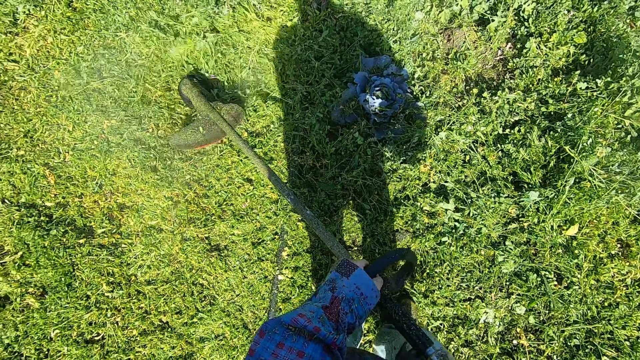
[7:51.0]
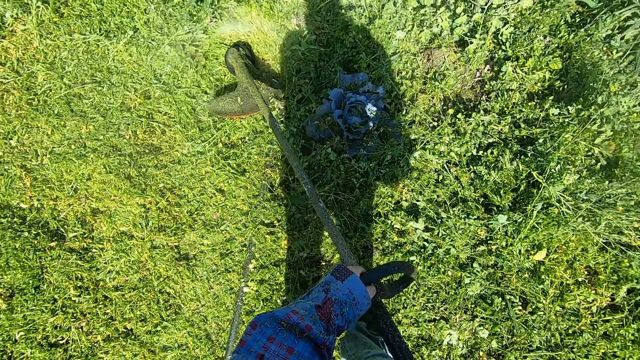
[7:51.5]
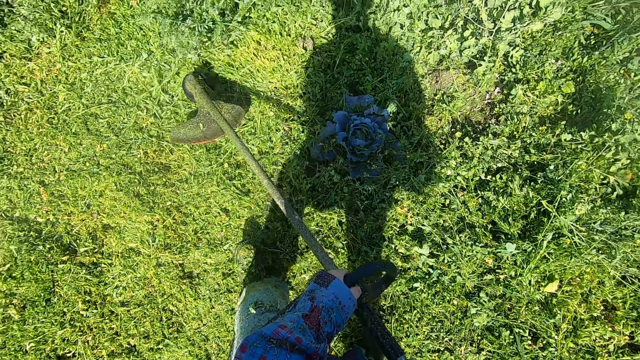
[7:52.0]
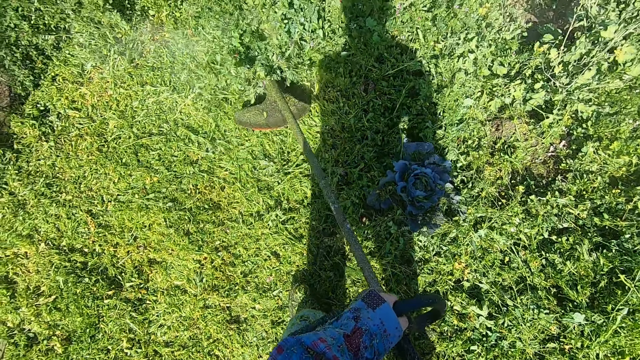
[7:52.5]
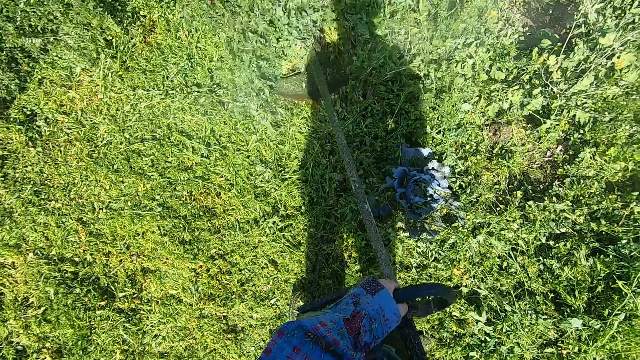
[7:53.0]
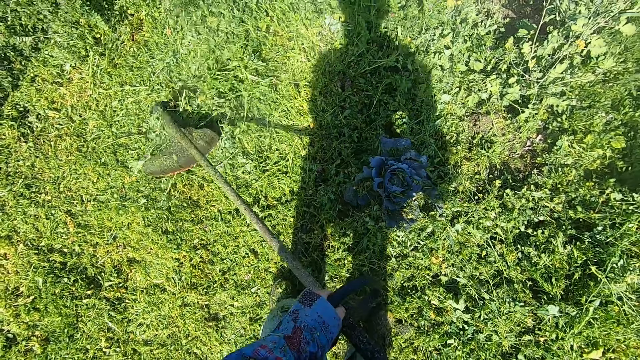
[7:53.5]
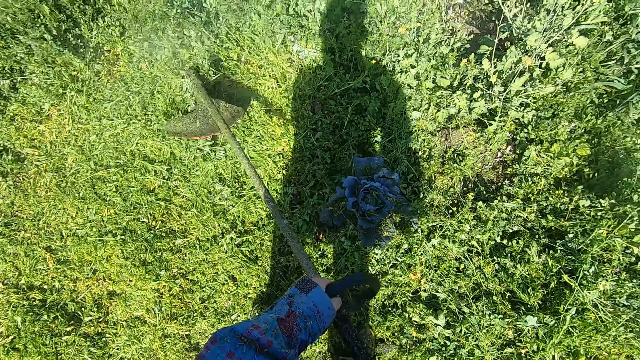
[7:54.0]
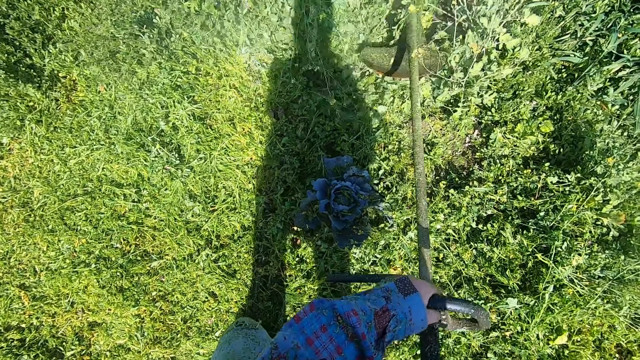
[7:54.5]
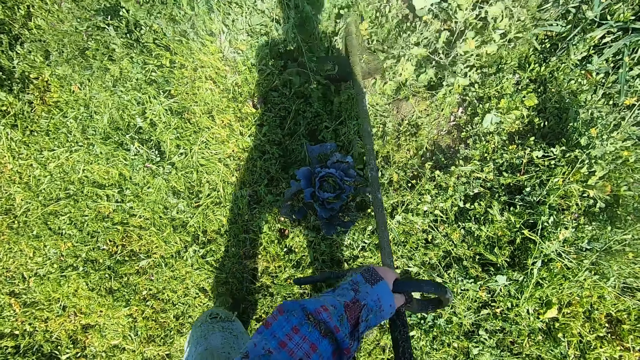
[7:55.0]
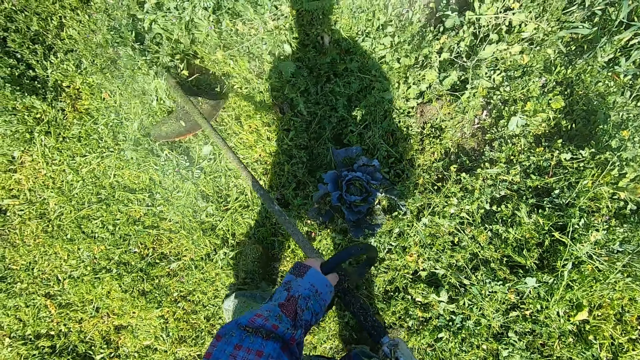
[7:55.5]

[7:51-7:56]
The camera wearer swings the grass cutter side to side.

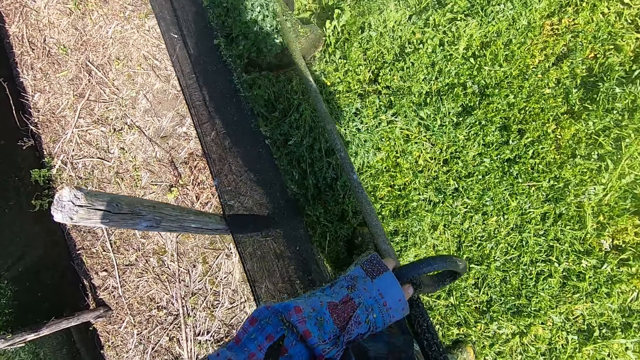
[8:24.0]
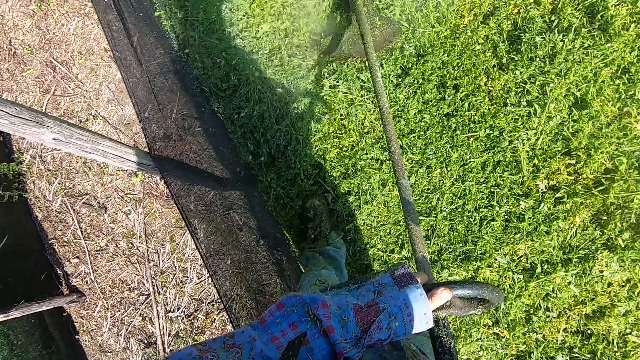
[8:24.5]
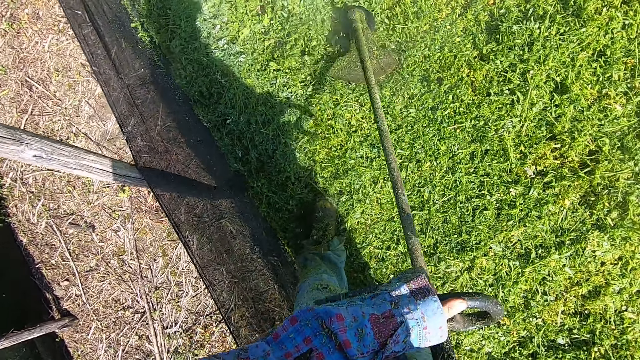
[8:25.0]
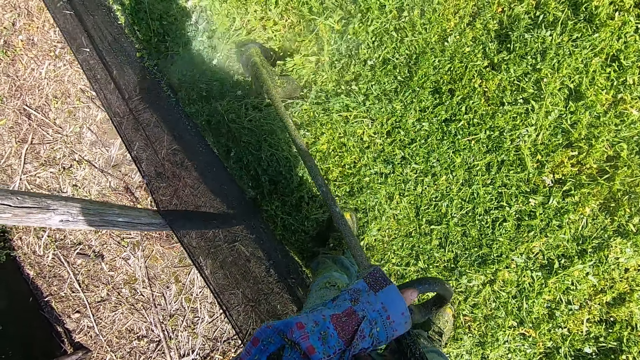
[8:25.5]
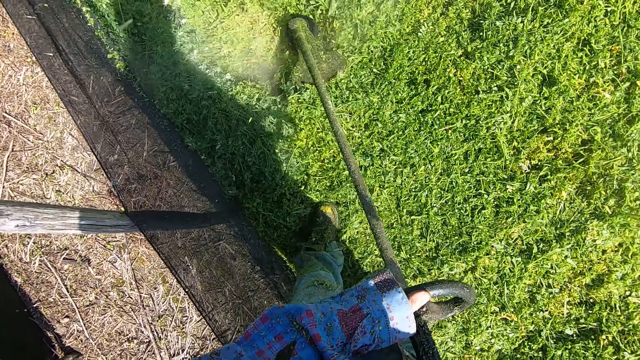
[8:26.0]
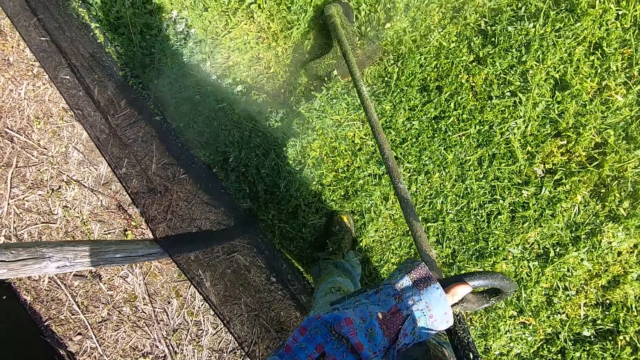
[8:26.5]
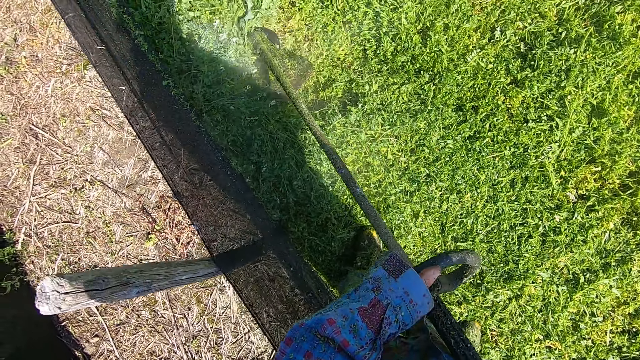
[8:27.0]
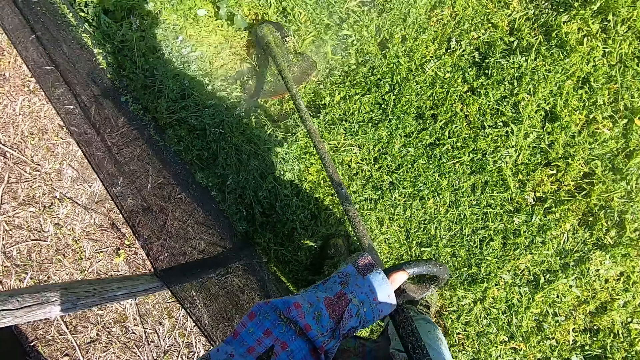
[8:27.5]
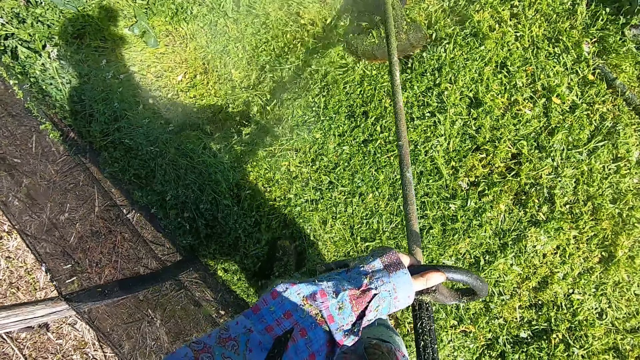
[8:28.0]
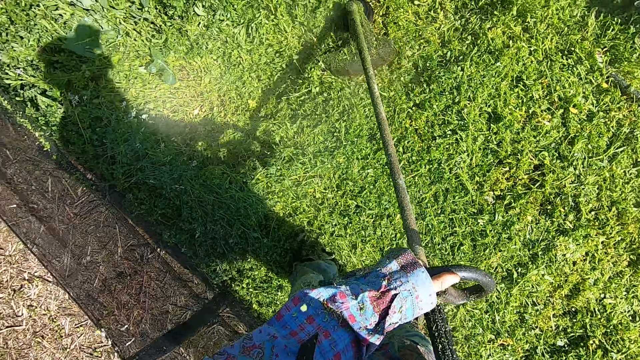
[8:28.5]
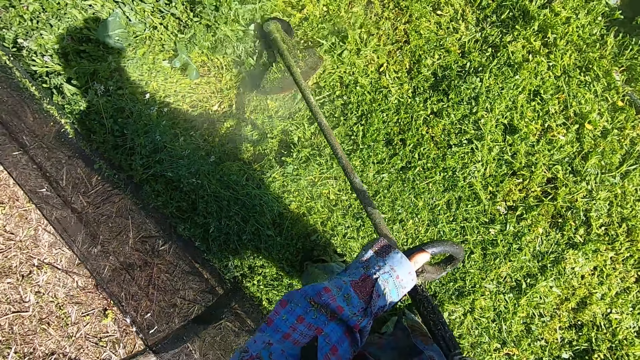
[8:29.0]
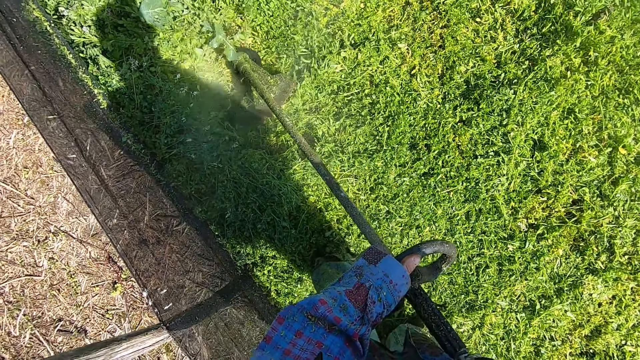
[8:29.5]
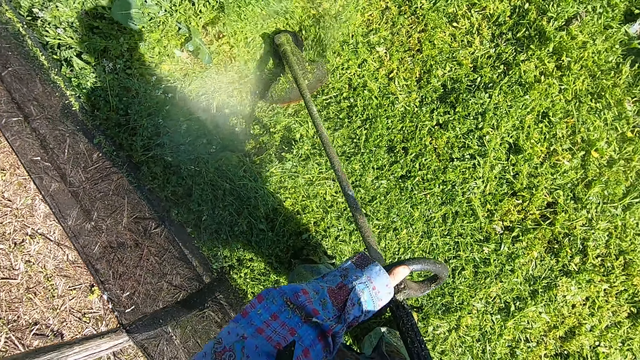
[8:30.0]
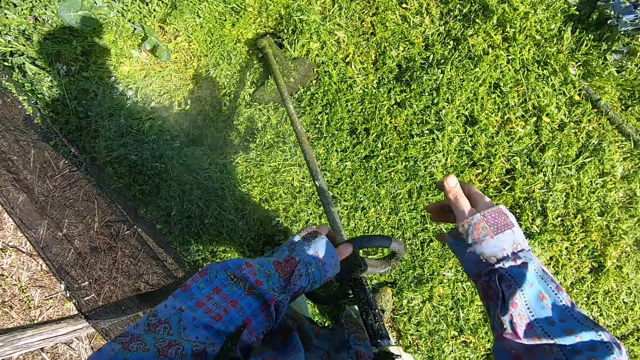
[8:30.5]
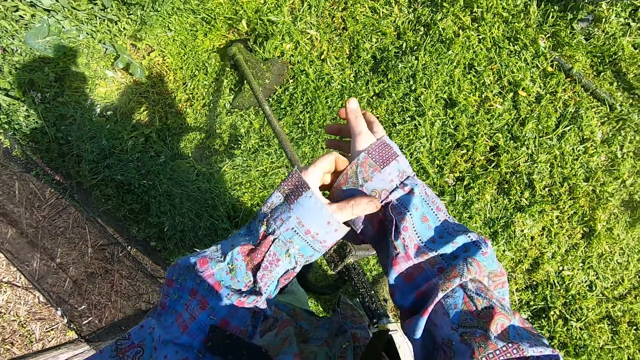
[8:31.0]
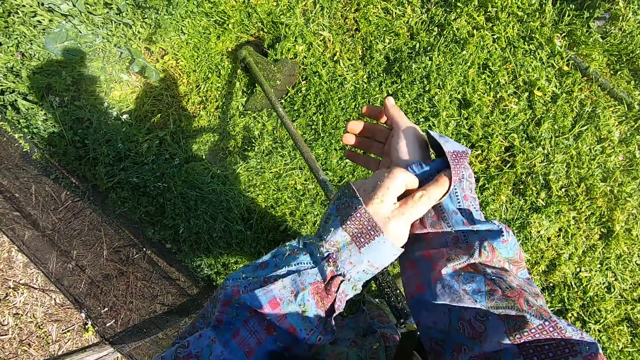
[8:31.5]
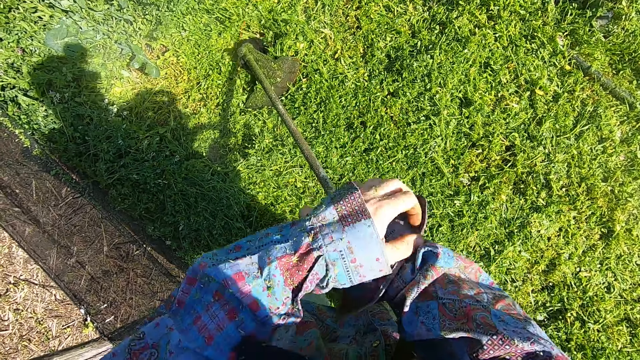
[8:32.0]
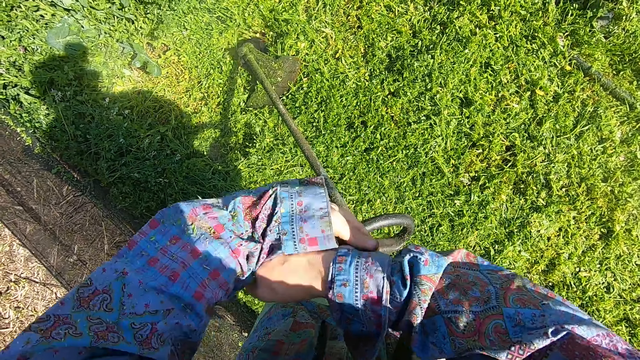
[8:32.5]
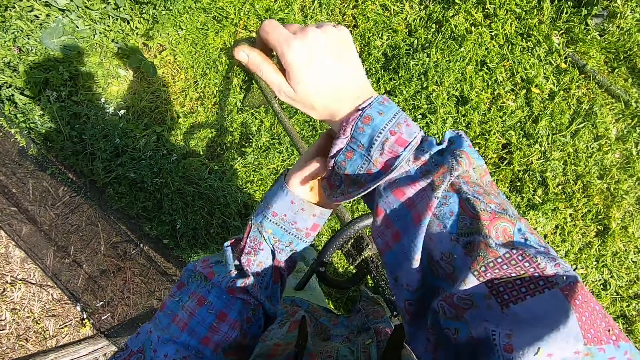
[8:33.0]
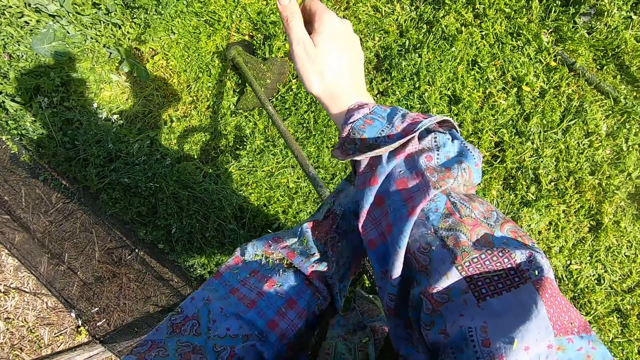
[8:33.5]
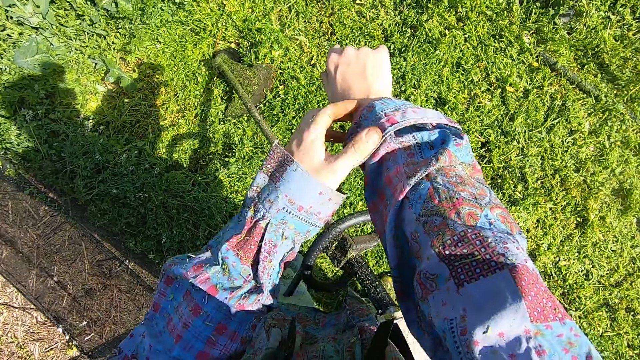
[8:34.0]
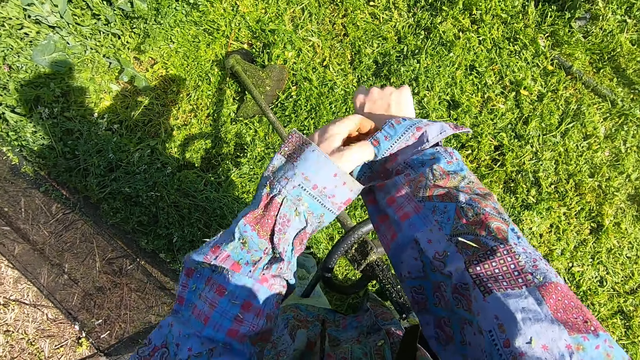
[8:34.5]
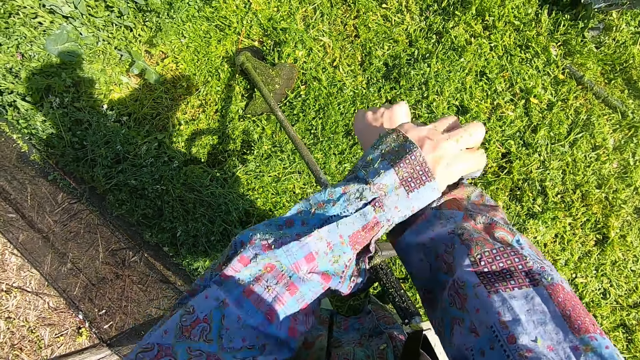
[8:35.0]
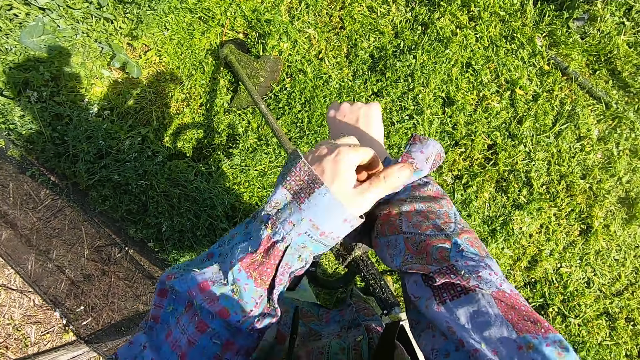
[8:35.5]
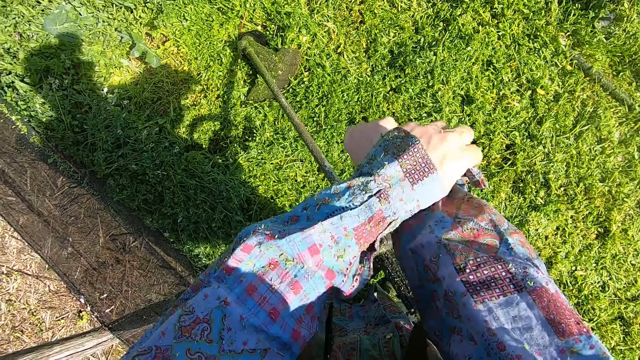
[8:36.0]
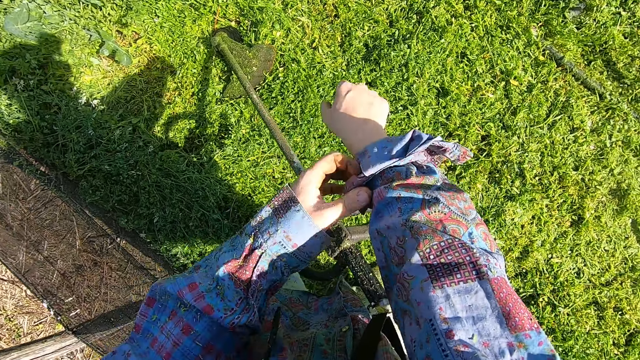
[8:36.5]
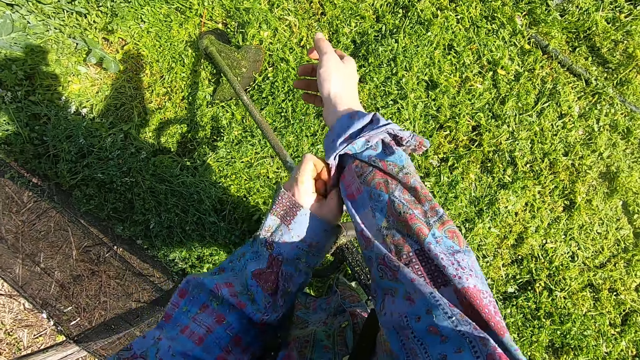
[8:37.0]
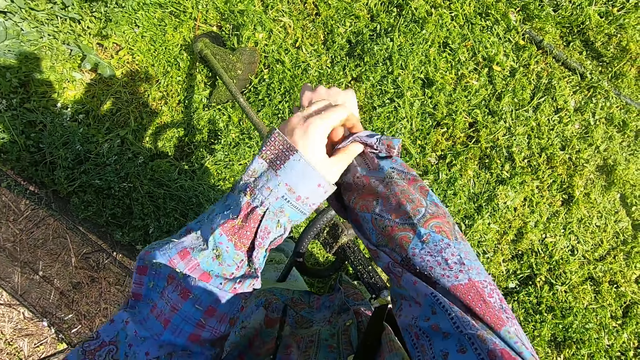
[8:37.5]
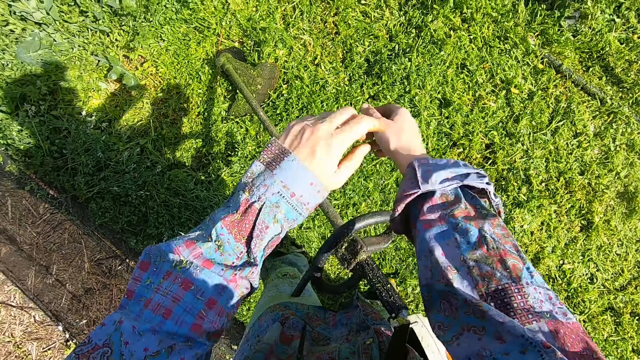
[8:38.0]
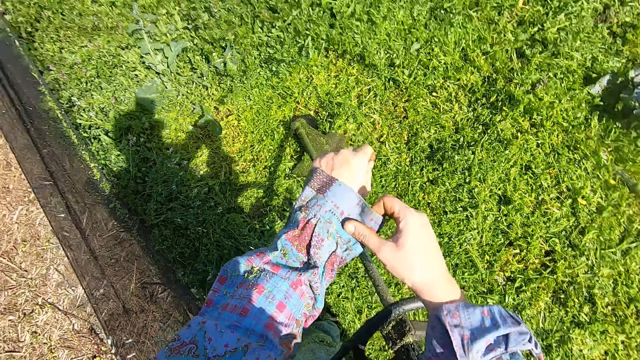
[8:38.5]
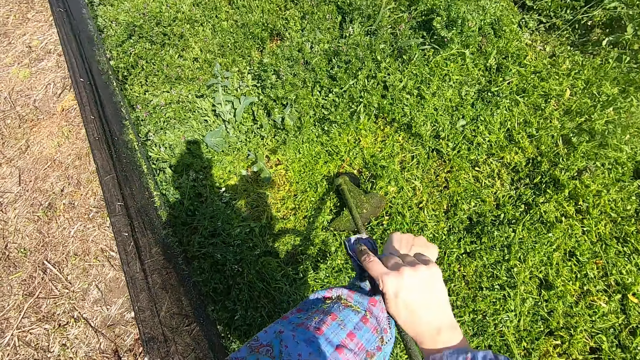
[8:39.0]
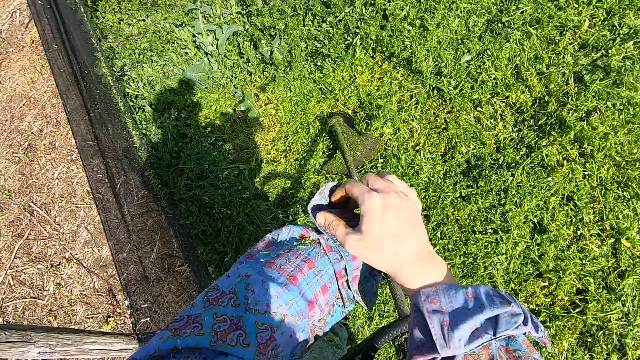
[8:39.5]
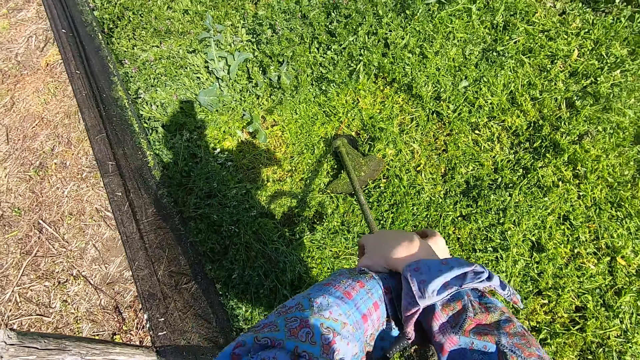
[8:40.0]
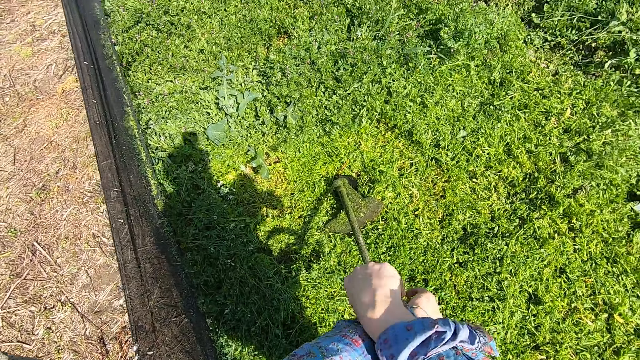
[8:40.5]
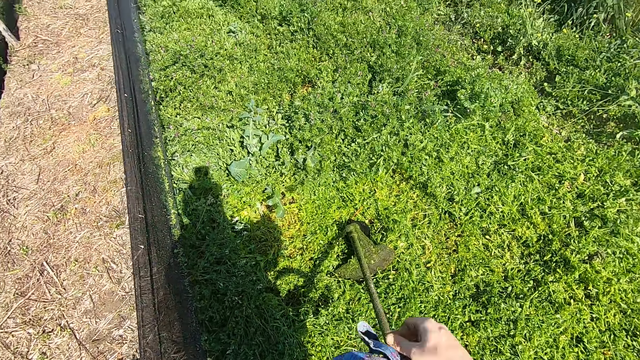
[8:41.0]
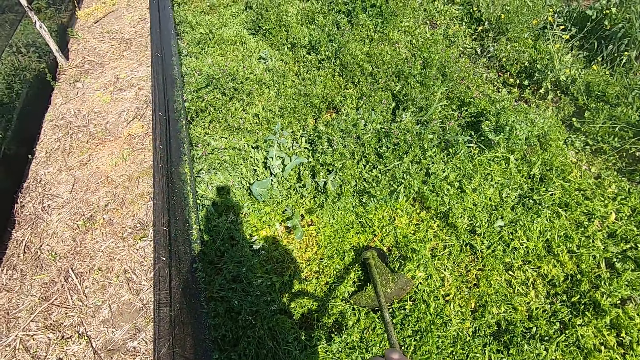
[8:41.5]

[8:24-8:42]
The camera wearer stops moving the grass cutter back and forth. They stop cutting the grass, turn off the grass cutter, and let go of the grass cutter. They fold the sleeve of the right hand jacket. They fold the sleeve of the left hand jacket.
